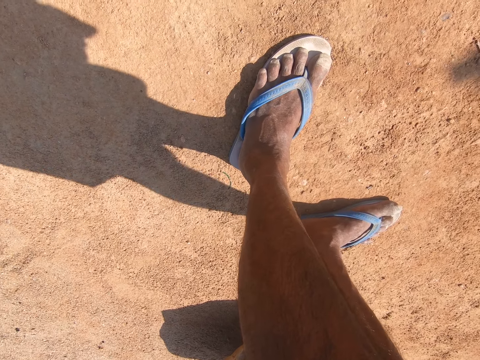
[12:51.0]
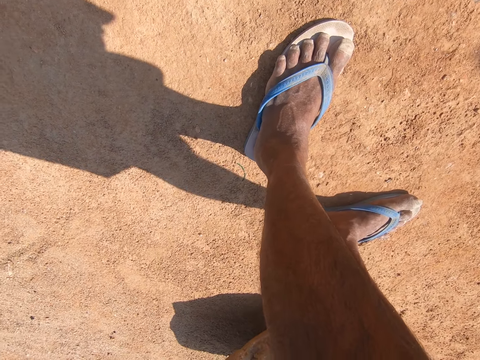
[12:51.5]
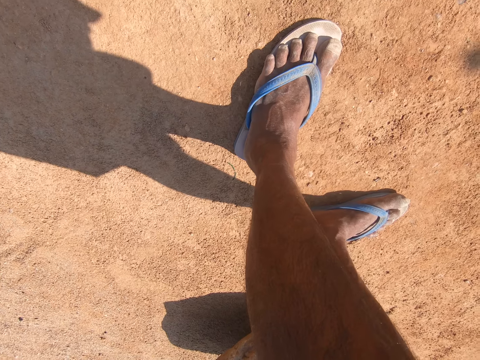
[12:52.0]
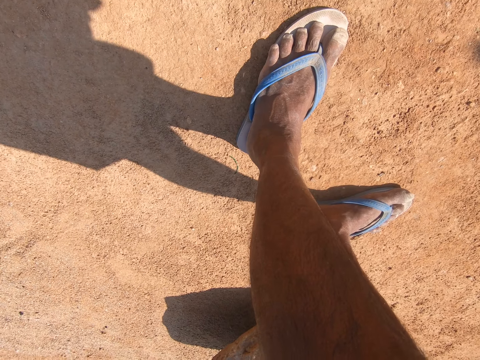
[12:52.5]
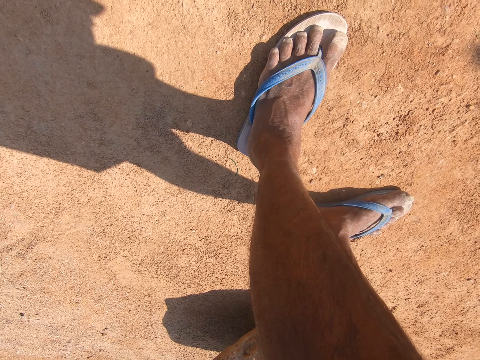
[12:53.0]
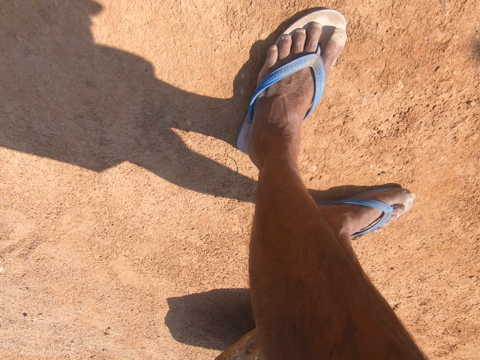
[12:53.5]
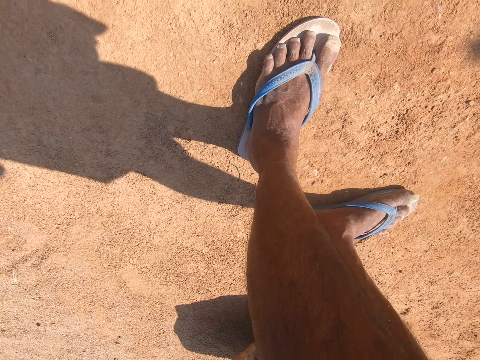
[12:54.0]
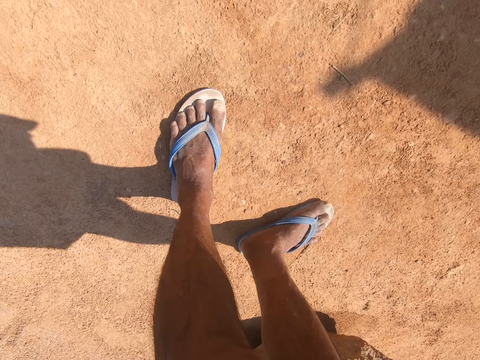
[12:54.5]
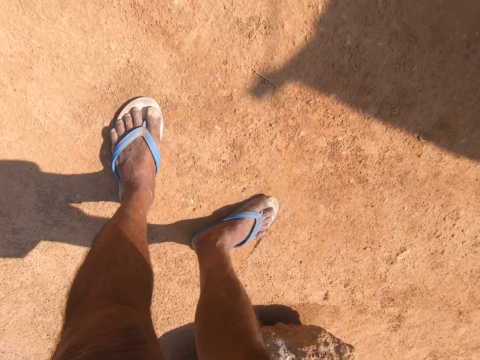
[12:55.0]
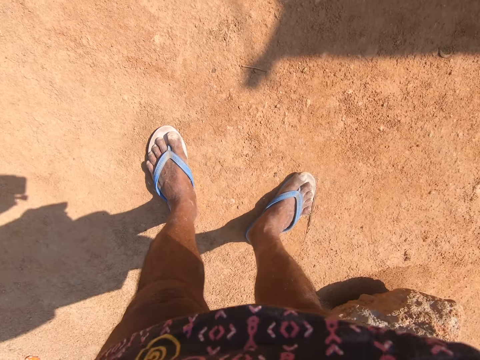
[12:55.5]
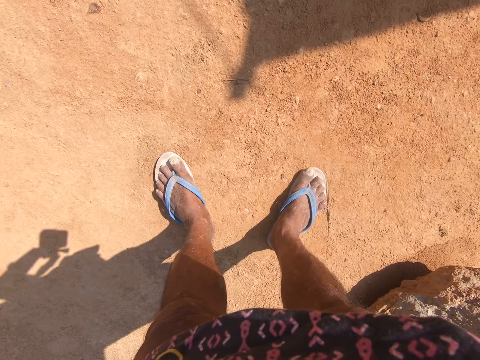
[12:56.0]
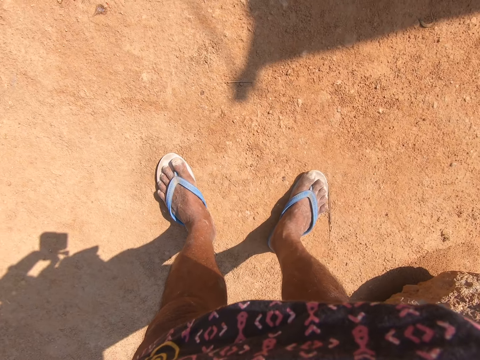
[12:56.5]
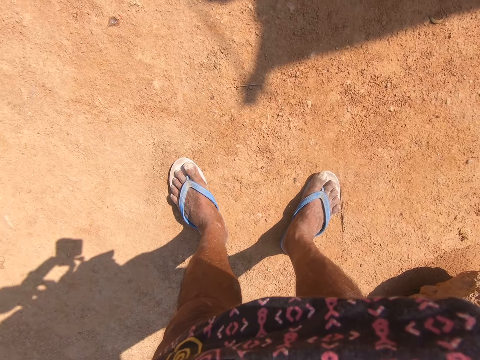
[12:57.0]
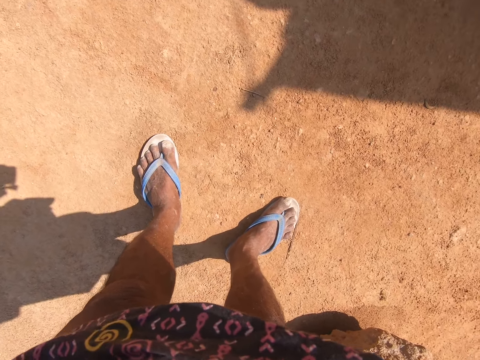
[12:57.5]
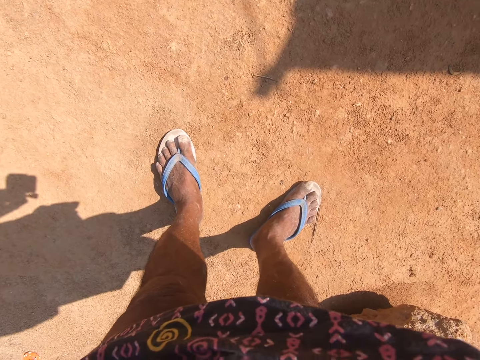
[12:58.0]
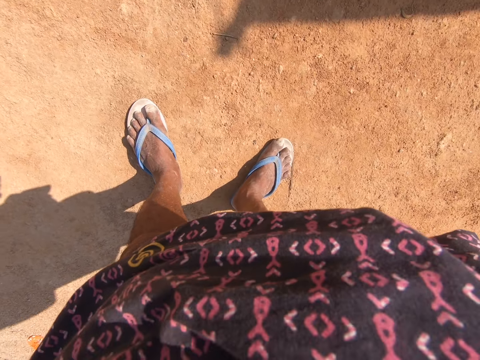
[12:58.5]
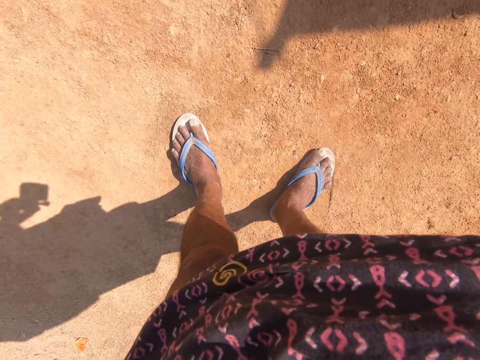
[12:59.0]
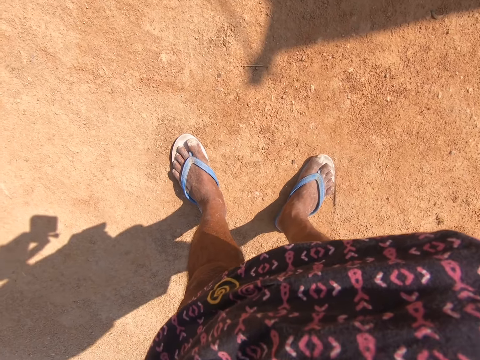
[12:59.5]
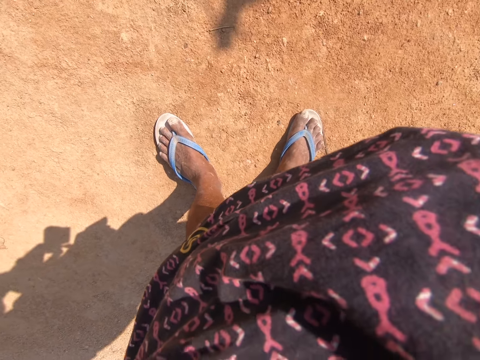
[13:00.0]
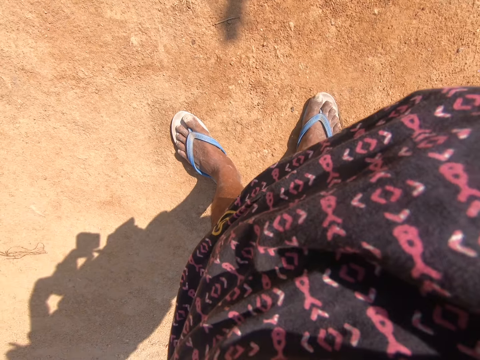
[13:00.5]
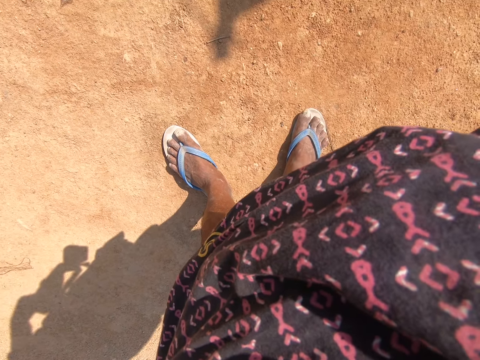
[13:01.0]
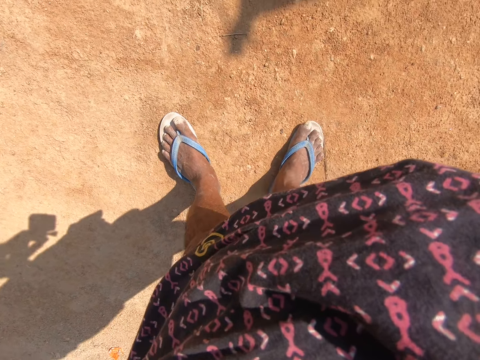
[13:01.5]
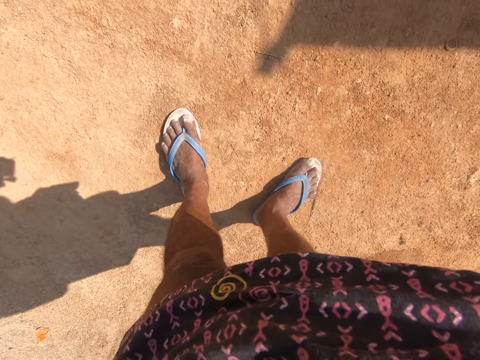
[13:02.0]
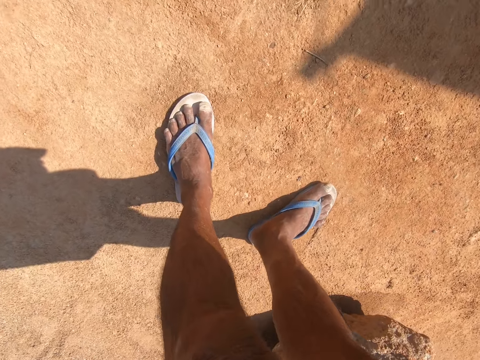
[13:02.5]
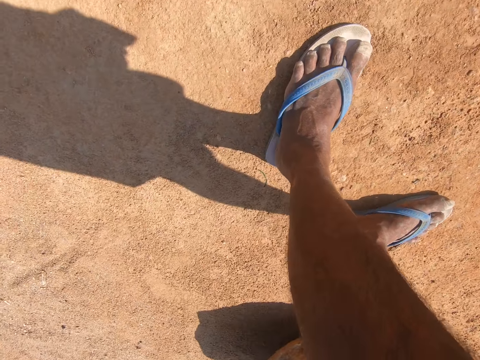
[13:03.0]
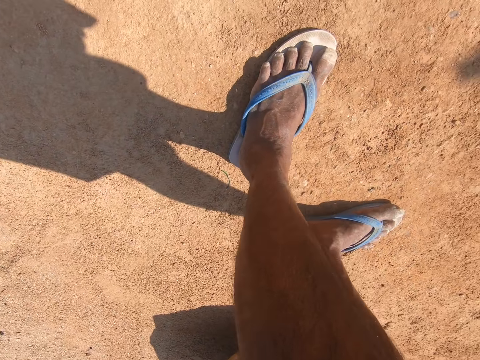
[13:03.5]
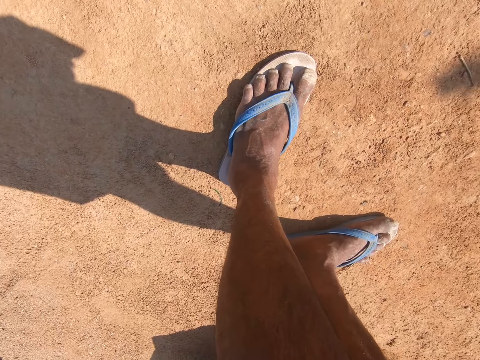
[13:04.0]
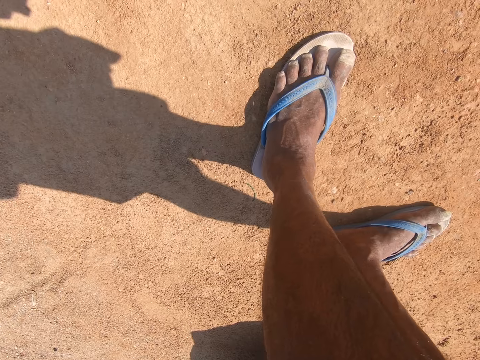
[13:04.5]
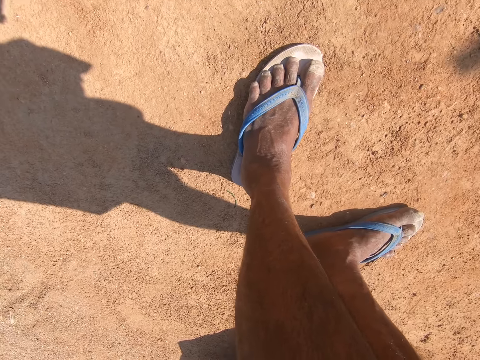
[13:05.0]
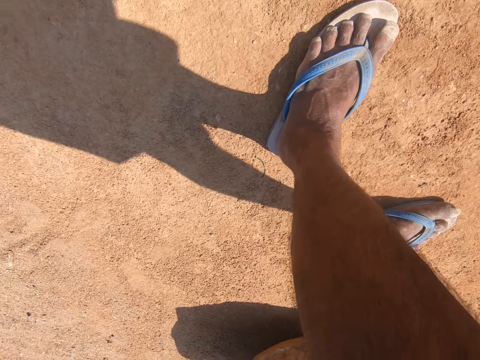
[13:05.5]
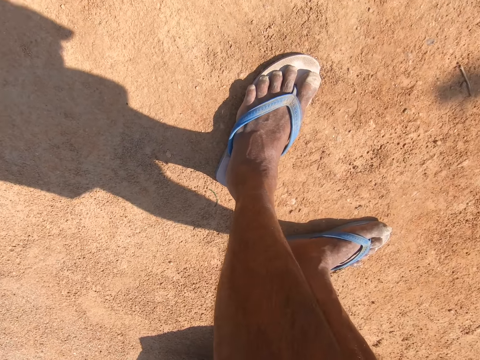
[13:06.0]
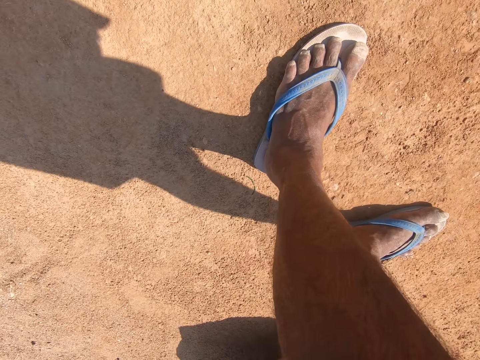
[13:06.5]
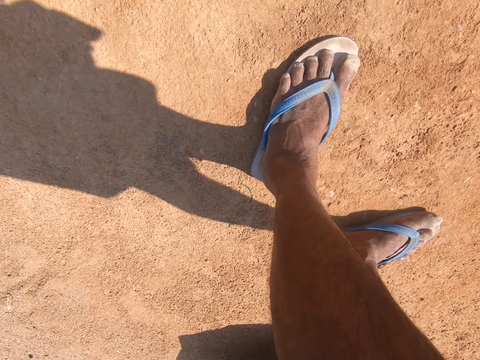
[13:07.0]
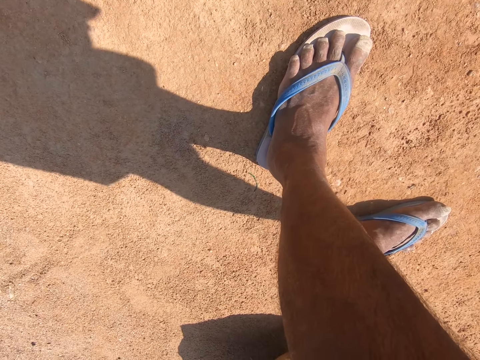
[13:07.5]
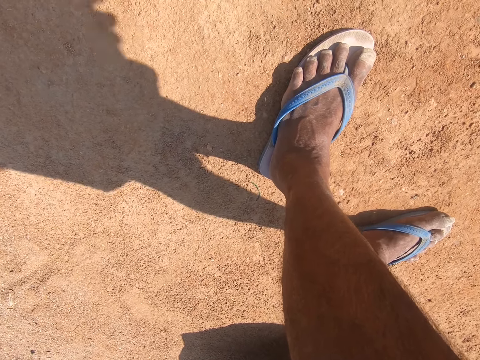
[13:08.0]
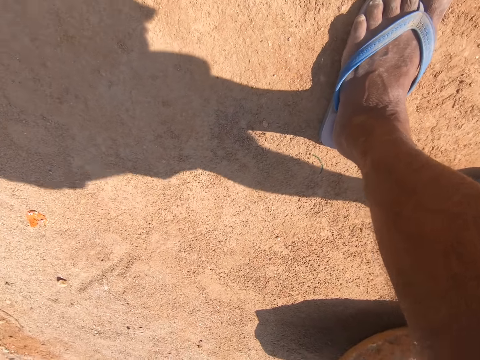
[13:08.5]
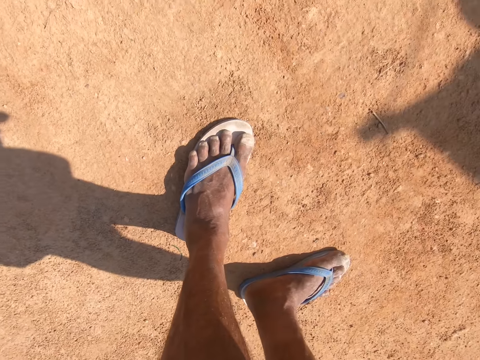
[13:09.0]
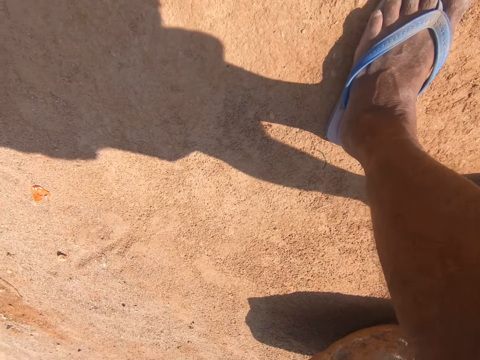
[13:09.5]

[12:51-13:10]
The camera wearer talks to a man. The man talks to the camera wearer. The camera wearer talks to the man. The man talks to the camera wearer. The camera wearer talks to the man. The man talks to the camera wearer.

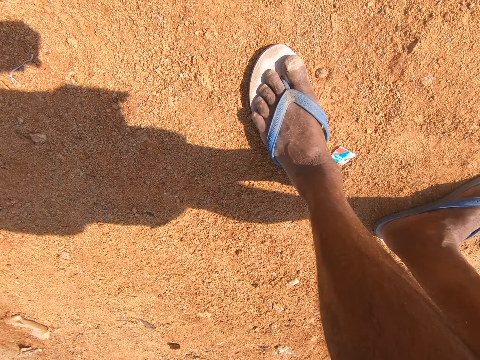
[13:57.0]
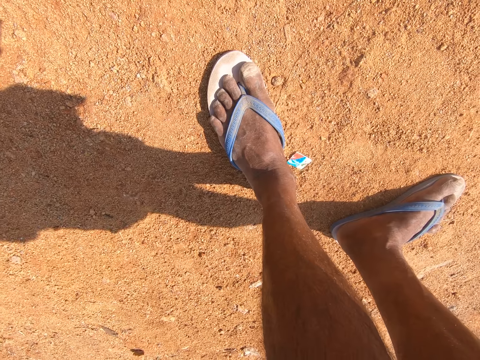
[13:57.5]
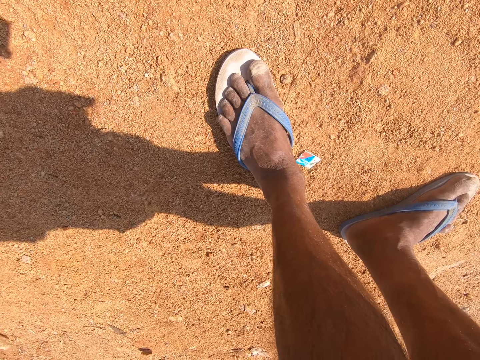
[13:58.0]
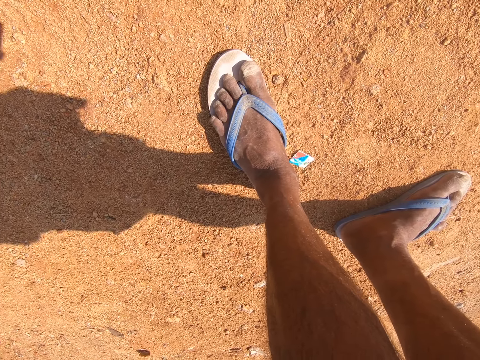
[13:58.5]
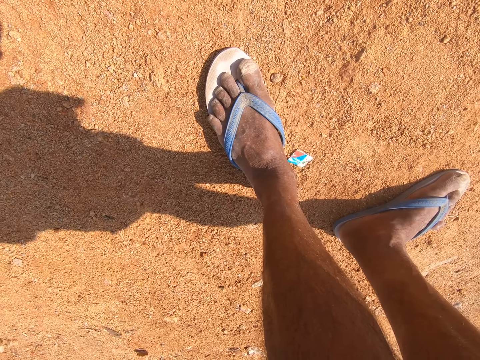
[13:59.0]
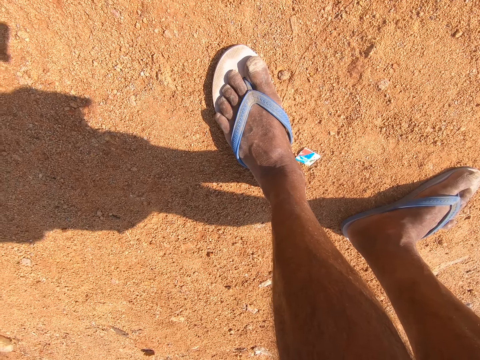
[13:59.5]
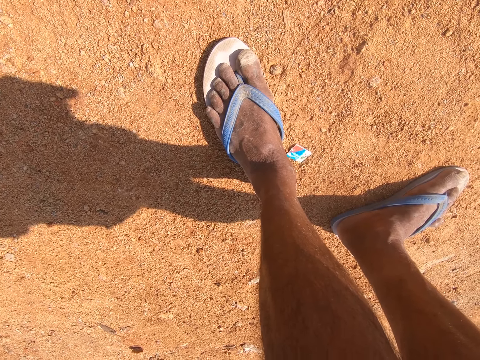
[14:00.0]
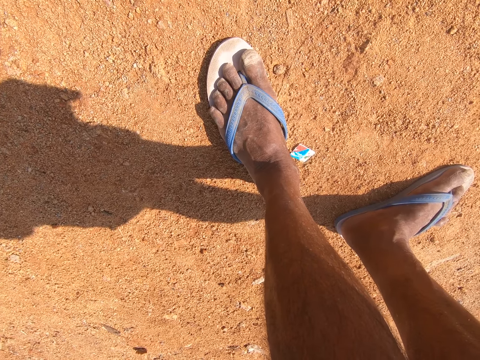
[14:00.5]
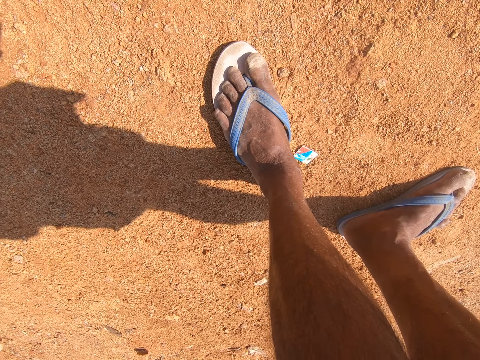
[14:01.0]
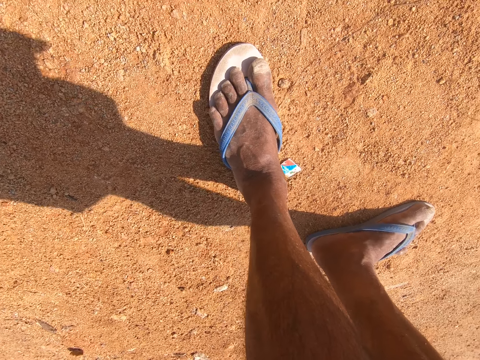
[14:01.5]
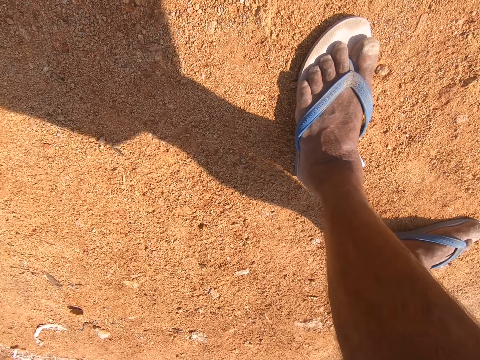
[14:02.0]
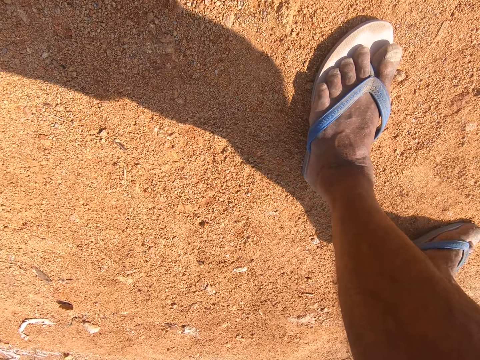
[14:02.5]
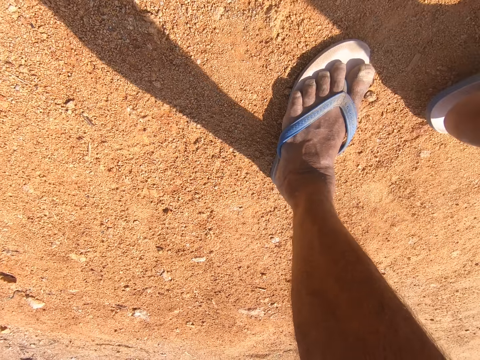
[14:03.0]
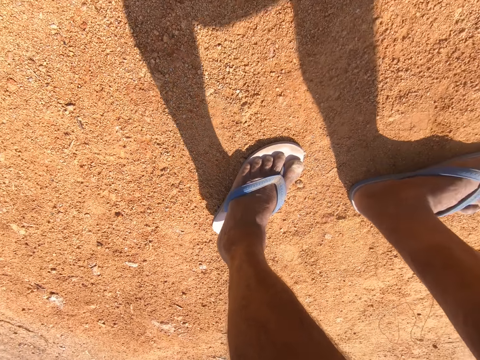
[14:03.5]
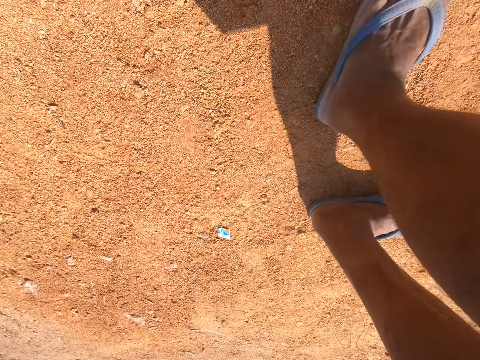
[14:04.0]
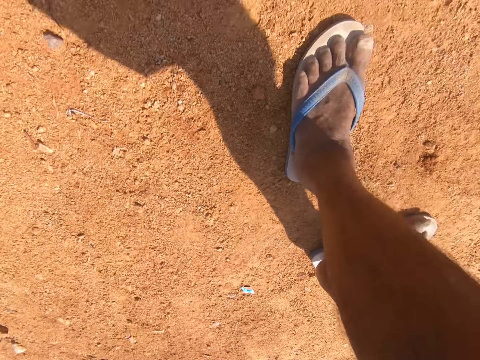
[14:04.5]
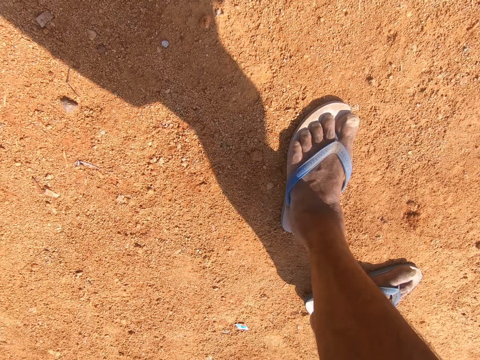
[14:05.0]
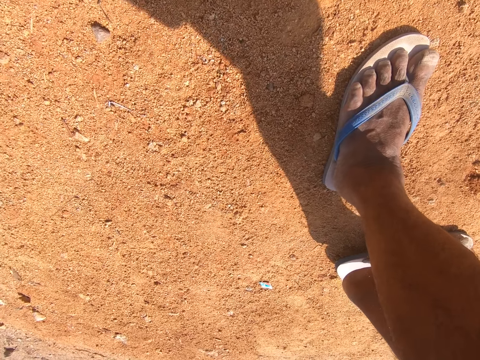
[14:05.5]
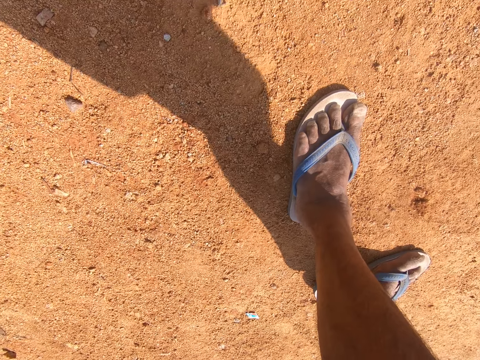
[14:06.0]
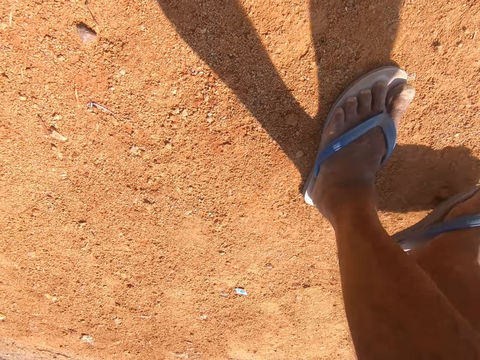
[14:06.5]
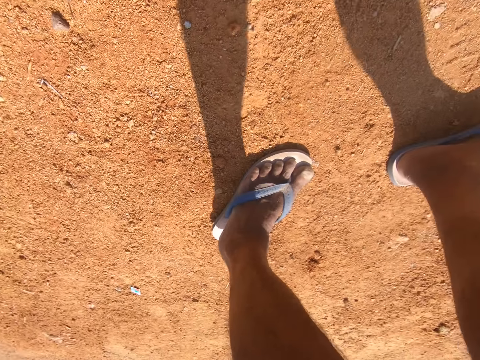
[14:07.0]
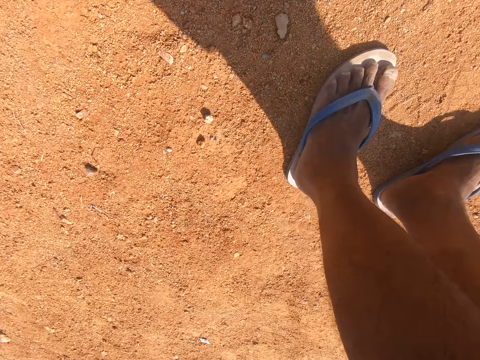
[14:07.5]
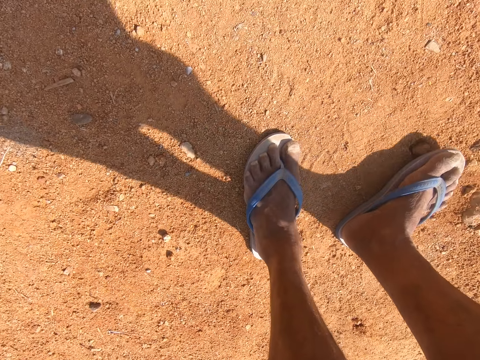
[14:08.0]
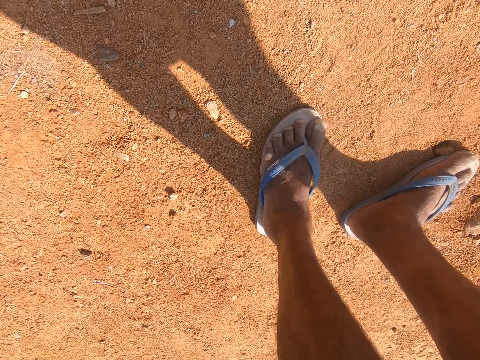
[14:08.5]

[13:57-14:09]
The camera wearer talks to a man.
